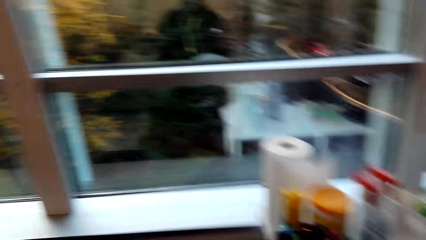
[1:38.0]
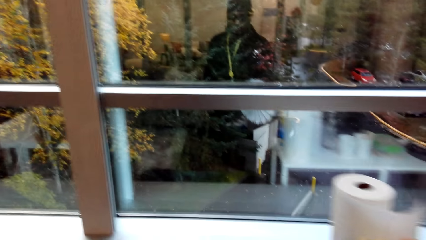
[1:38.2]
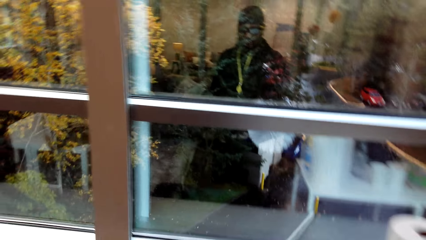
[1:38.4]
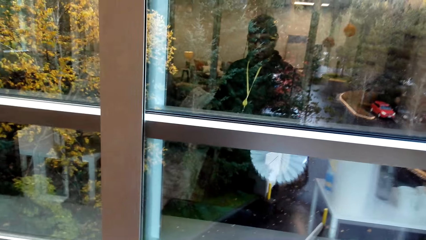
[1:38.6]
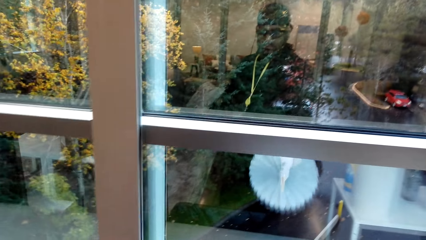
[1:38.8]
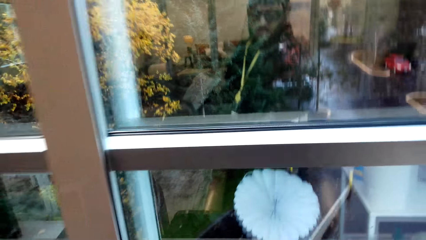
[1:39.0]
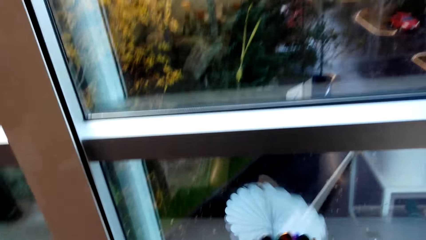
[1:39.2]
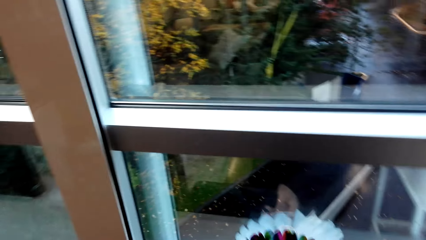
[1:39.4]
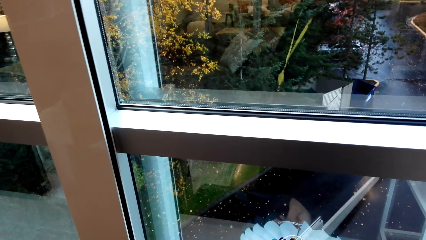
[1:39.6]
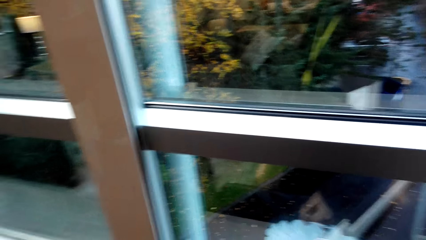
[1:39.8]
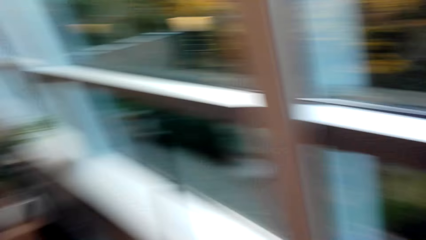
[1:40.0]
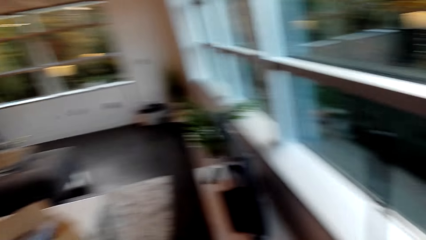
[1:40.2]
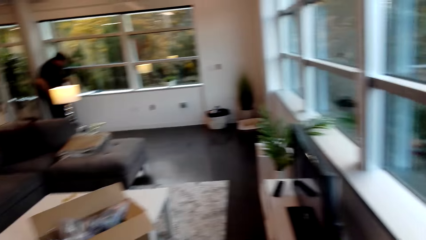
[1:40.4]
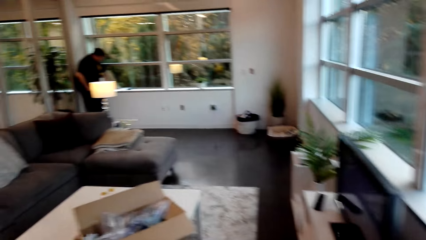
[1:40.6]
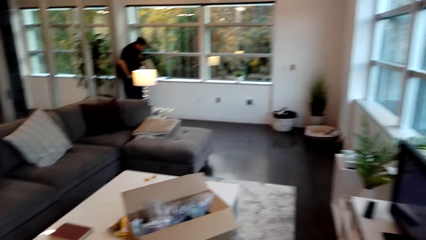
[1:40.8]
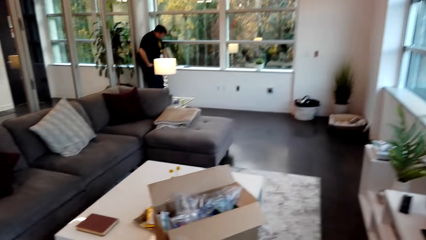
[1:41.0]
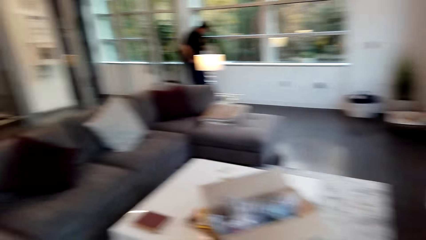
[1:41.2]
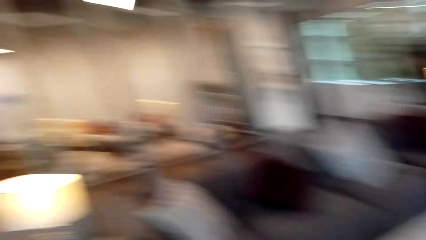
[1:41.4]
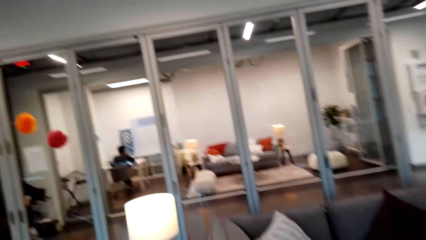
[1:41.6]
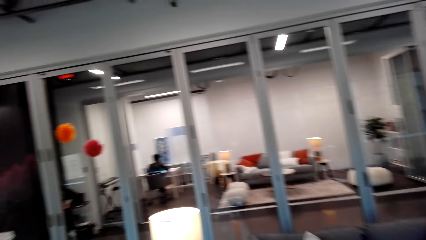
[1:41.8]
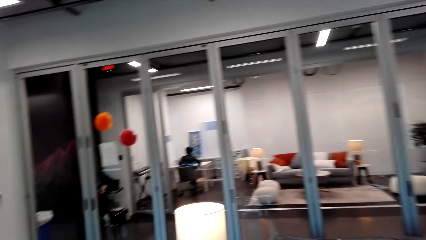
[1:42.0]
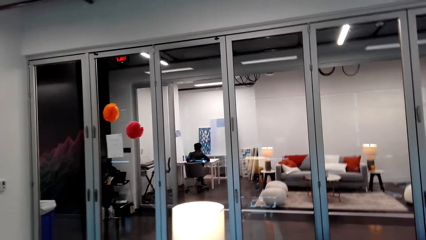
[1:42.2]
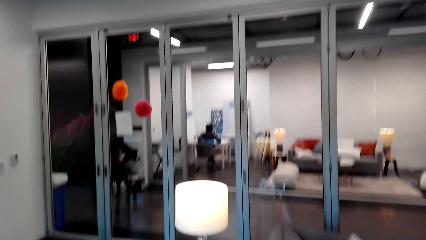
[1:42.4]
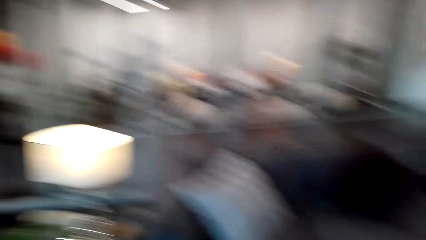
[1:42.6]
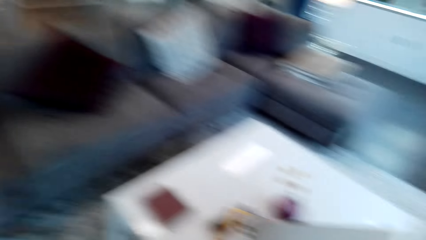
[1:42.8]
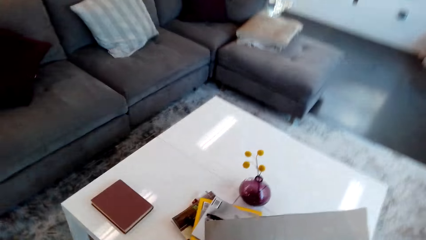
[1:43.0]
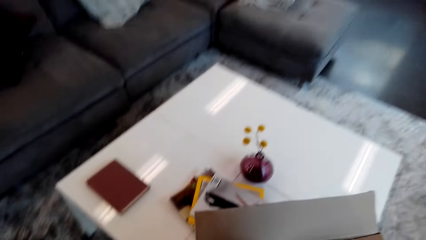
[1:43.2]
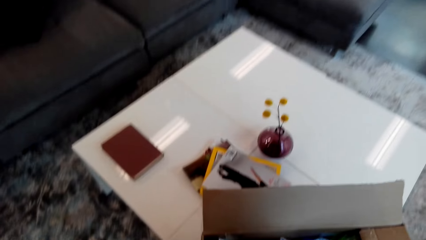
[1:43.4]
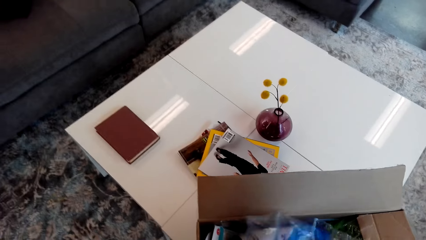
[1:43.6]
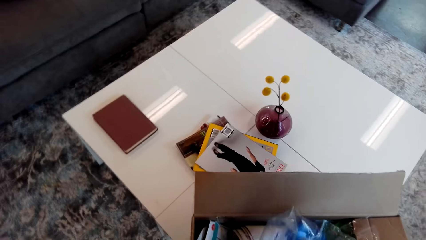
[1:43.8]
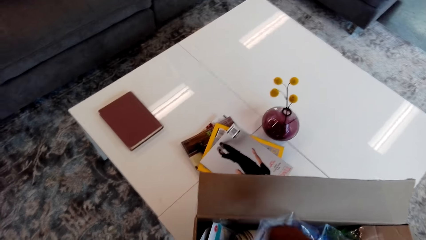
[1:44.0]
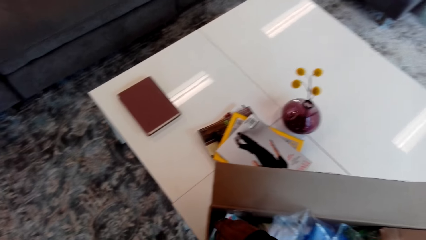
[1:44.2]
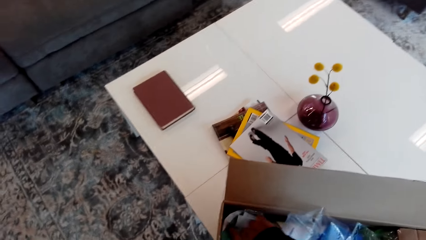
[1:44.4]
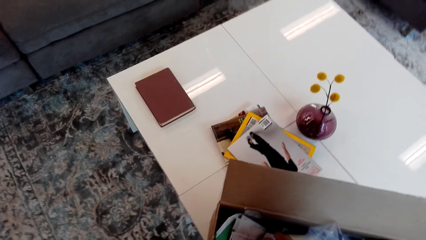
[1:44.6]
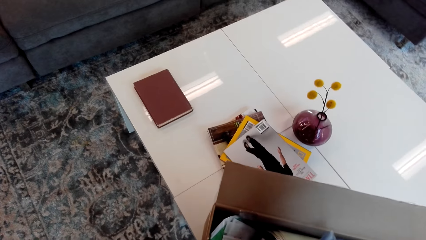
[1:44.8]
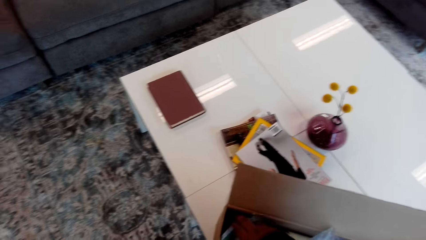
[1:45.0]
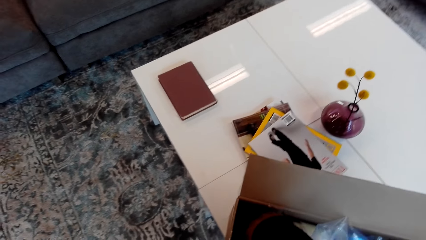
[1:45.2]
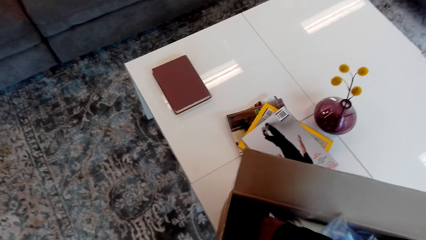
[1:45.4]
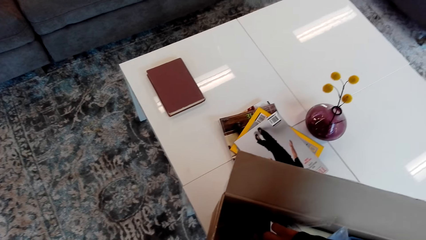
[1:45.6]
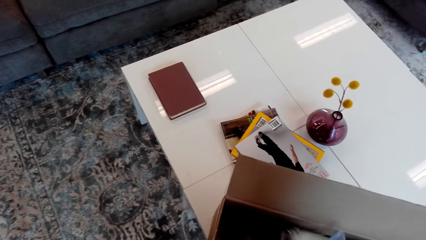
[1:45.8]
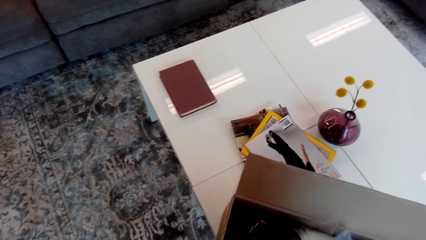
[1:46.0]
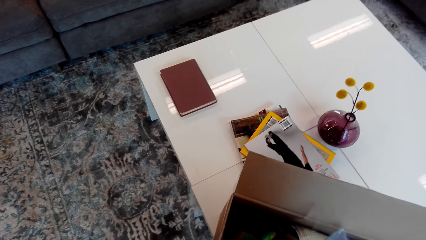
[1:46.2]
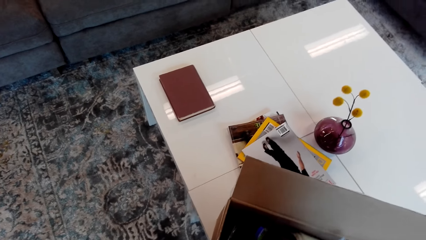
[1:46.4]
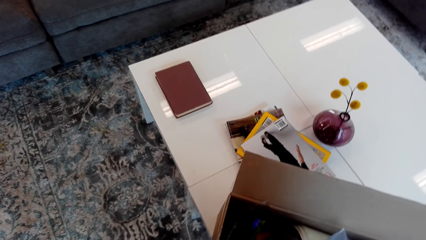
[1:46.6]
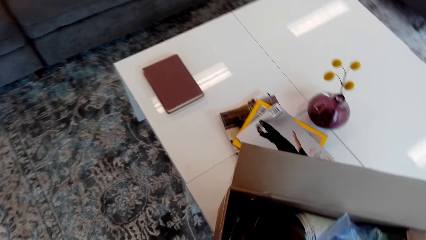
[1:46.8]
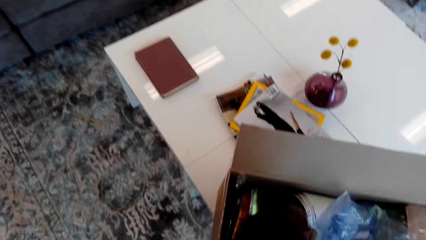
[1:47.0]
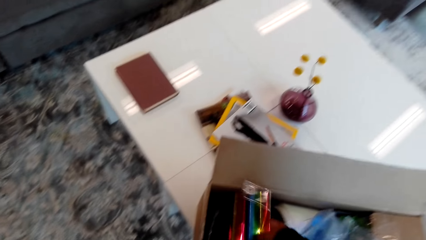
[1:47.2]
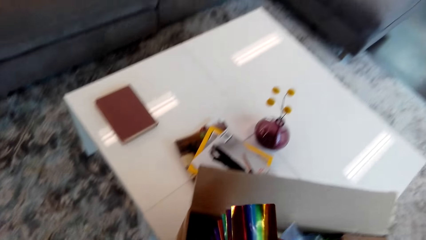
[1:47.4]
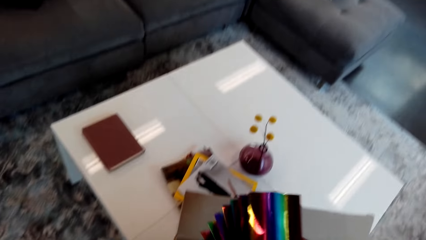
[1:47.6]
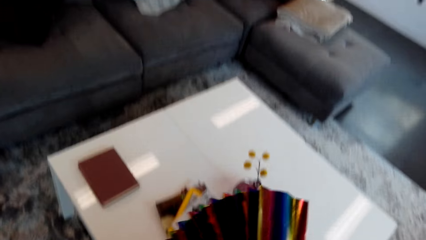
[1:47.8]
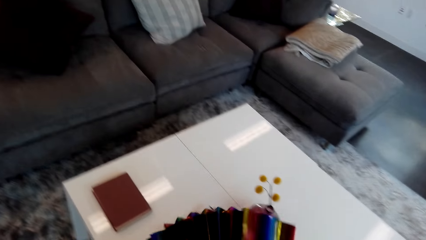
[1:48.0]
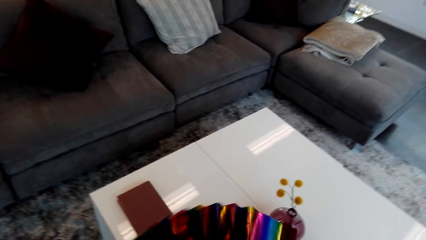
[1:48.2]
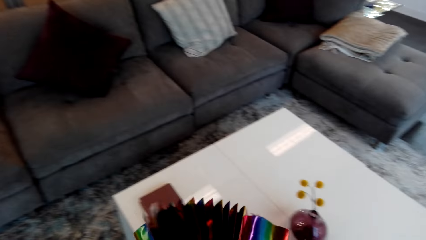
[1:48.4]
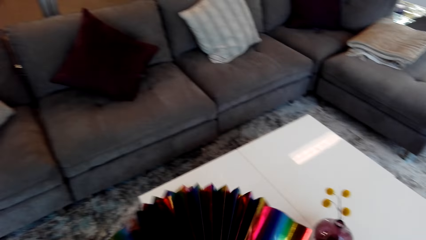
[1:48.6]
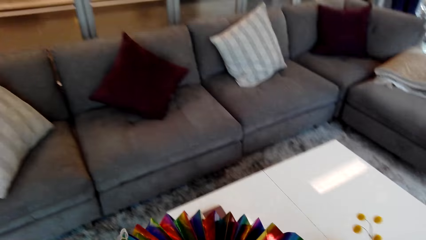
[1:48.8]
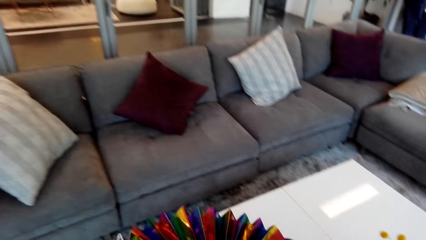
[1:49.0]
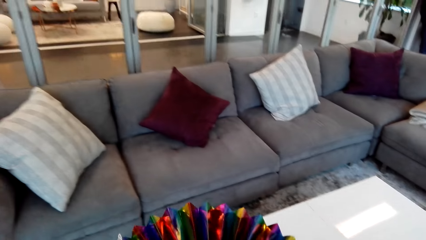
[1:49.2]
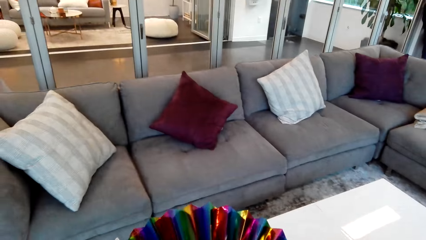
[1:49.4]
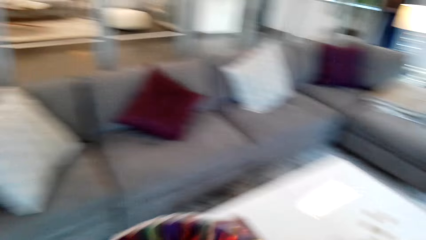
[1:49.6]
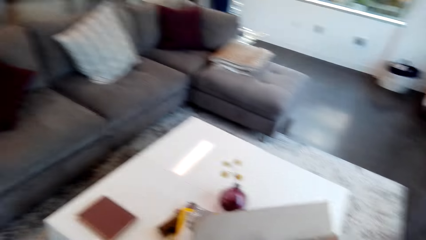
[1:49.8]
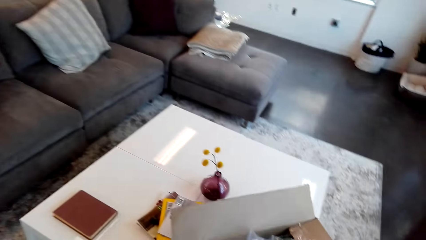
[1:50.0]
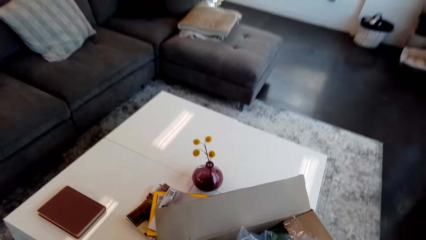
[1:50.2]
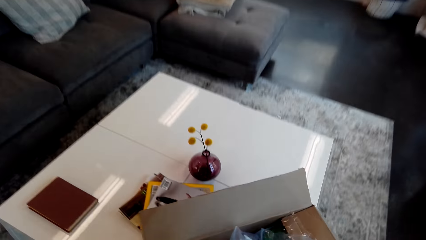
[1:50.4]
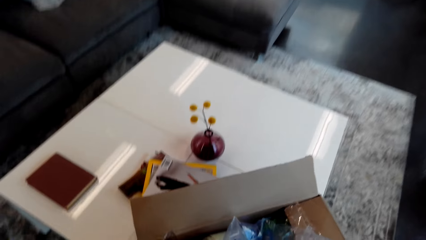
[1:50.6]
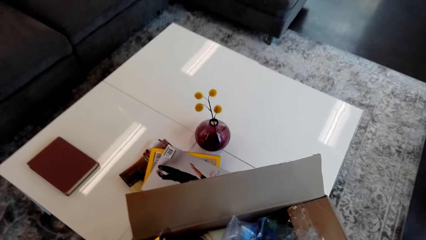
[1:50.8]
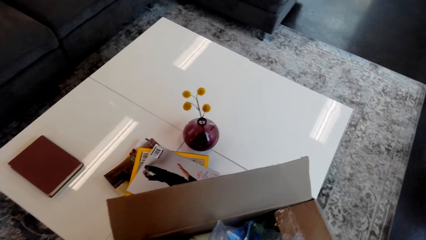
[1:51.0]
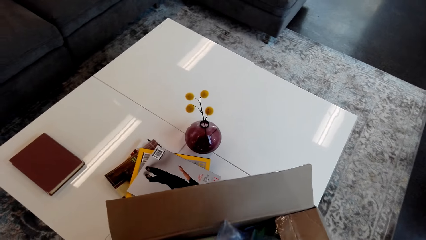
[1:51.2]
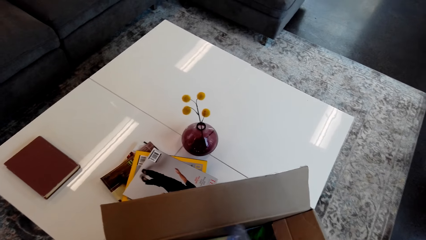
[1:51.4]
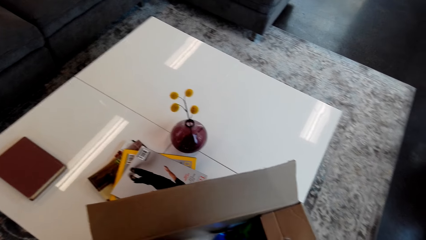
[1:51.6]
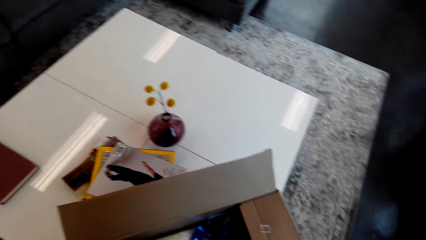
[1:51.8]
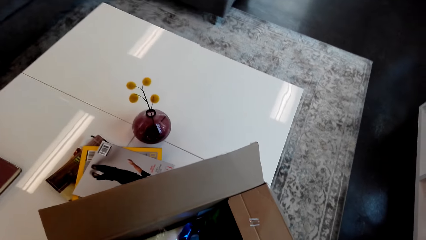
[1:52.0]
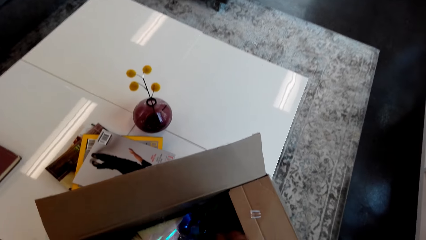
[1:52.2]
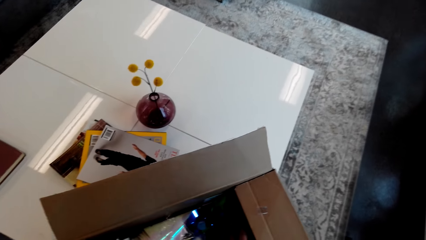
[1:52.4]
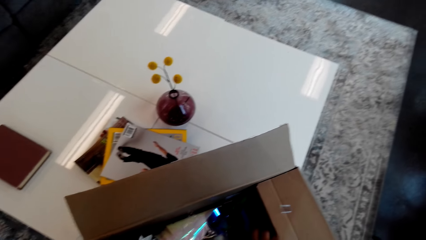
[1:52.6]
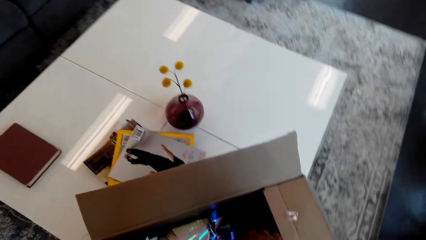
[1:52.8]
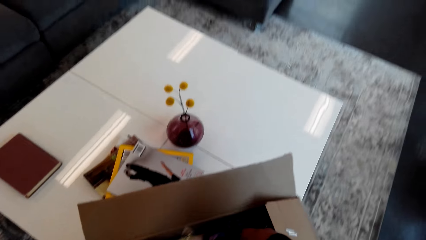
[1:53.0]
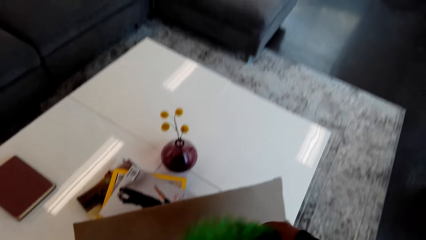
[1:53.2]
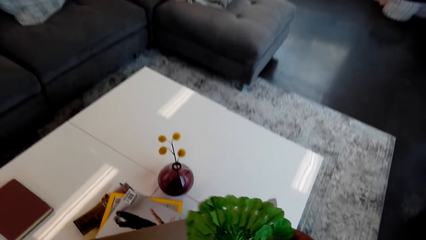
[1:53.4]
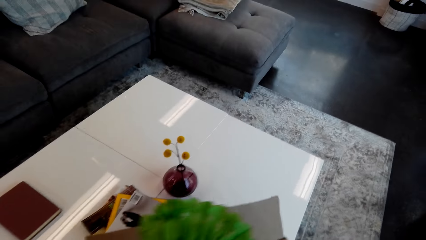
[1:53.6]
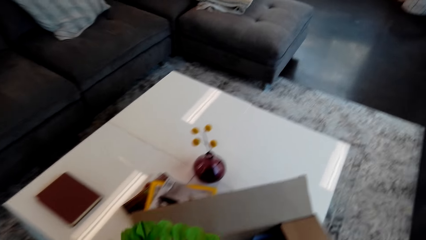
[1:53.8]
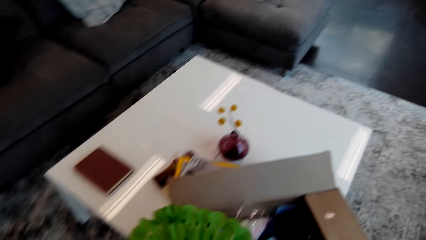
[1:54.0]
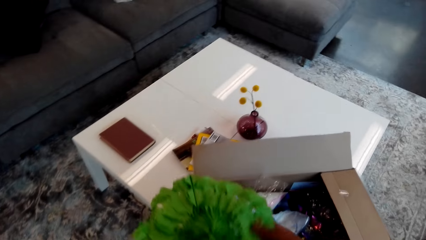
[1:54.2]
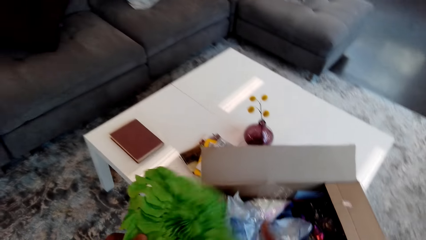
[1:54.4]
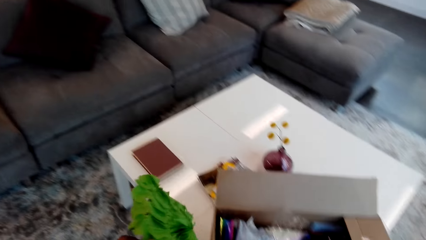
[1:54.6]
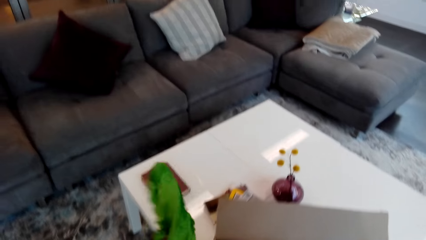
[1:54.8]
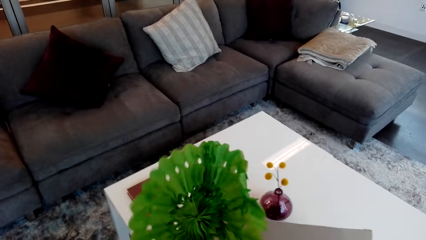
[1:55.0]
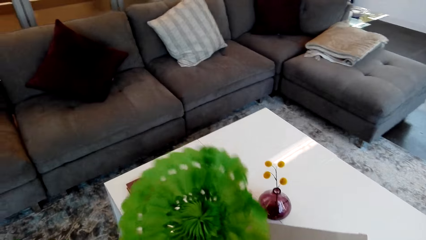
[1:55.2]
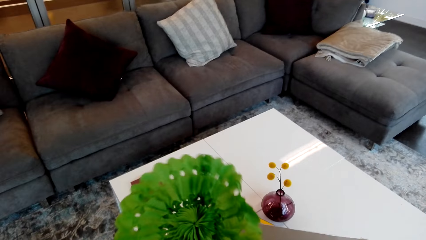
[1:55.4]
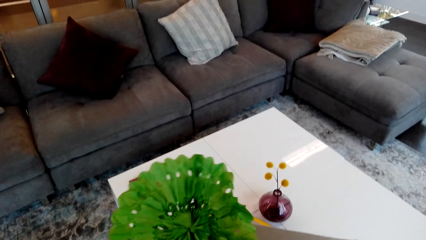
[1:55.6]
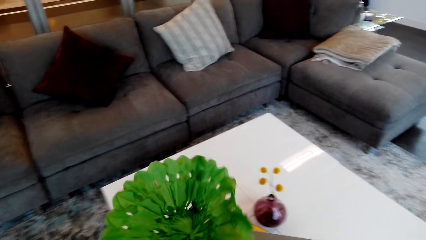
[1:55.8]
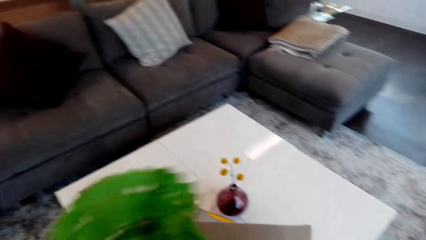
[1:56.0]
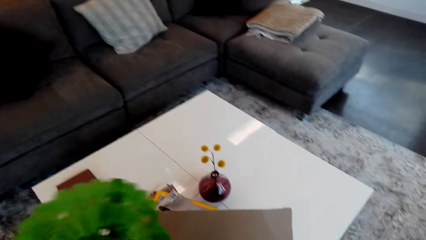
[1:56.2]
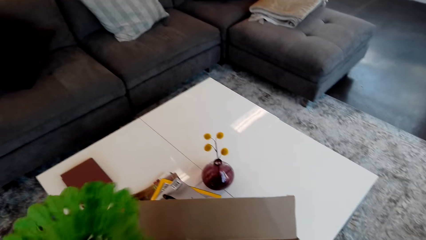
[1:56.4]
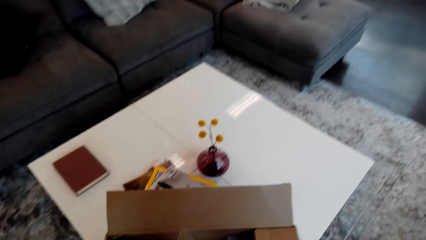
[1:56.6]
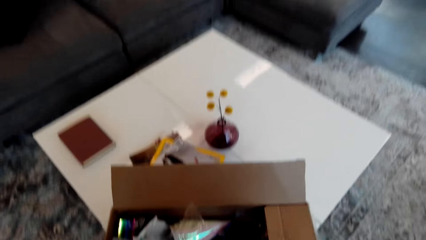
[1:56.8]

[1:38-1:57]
The camera wearer drops a flower on the table. They walk in the room. They touch the paper in the box. They pick some flowers from the box.
